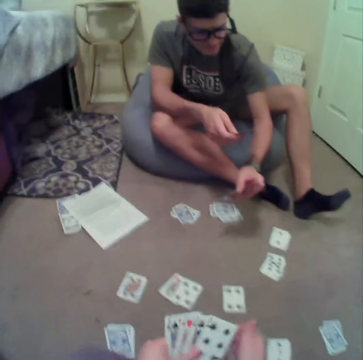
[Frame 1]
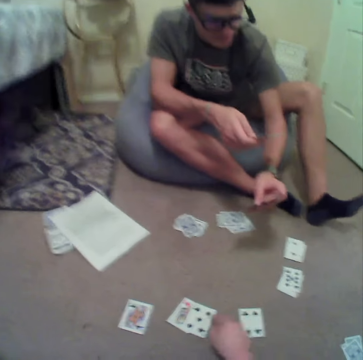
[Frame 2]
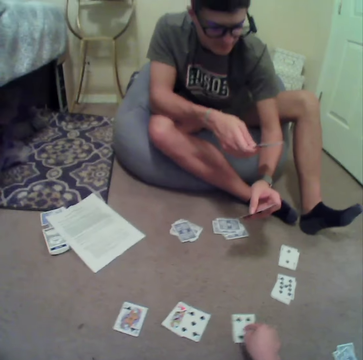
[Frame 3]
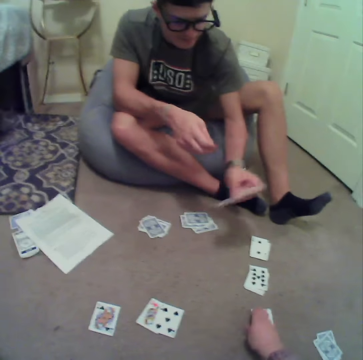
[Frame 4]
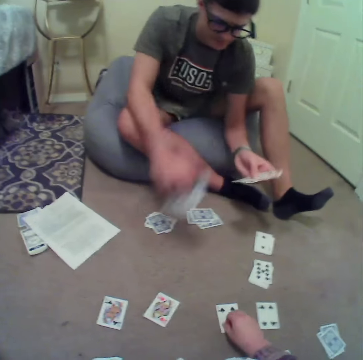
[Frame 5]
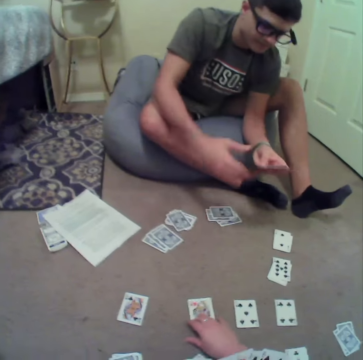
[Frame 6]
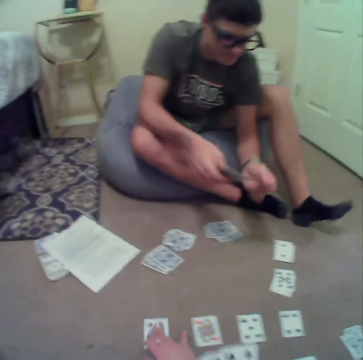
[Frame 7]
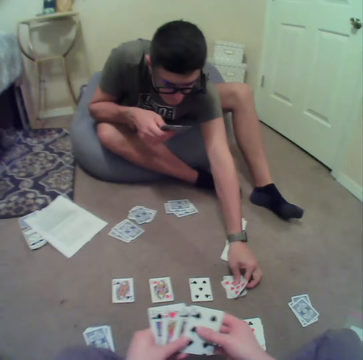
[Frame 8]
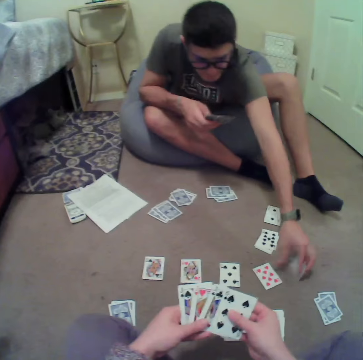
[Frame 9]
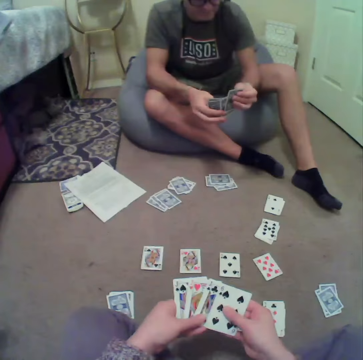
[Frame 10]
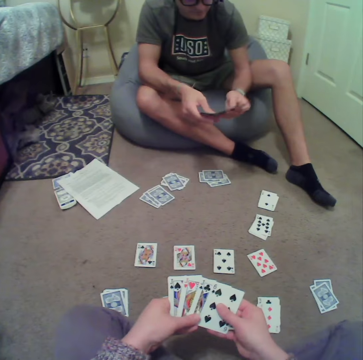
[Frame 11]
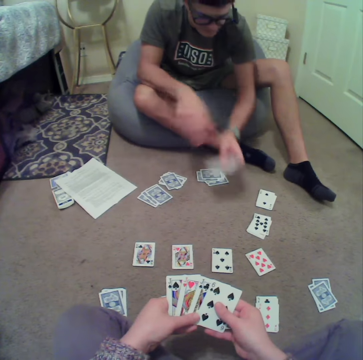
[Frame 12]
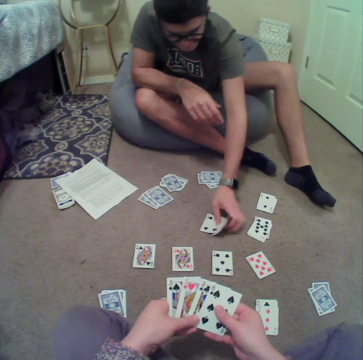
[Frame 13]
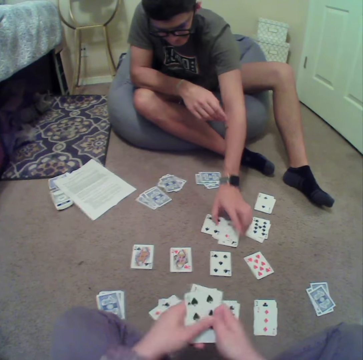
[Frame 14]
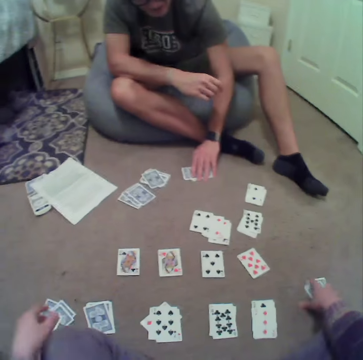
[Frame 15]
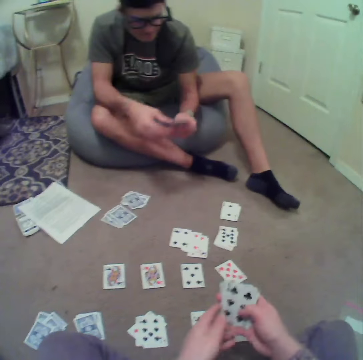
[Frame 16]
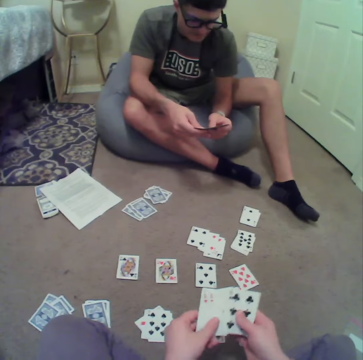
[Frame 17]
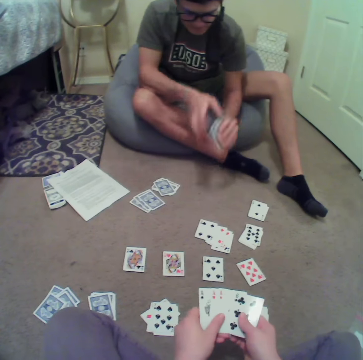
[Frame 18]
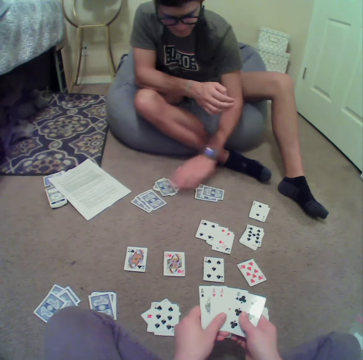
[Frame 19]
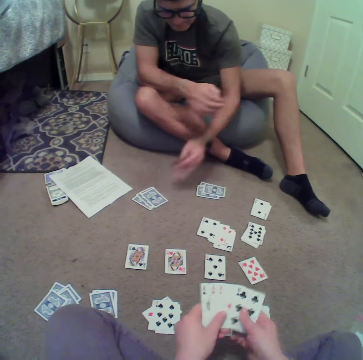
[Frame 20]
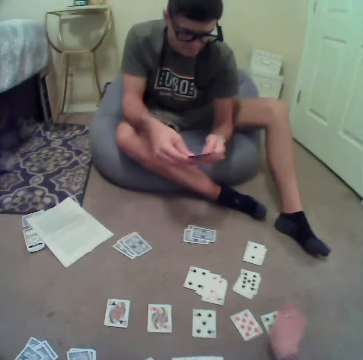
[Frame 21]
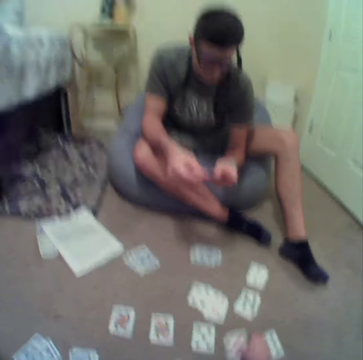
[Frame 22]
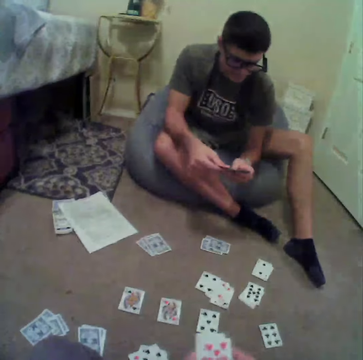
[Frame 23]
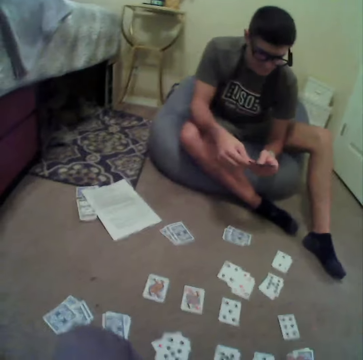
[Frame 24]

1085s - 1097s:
The camera wearer plays the cards. A man plays the cards. The camera wearer plays the cards. The man stares at the cards and plays the cards. The camera wearer puts a card on the floor, picks up a card on the floor and puts cards on the floor.

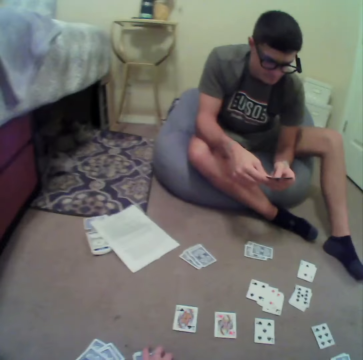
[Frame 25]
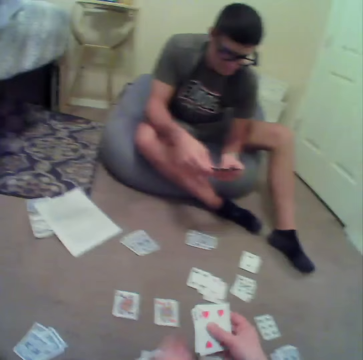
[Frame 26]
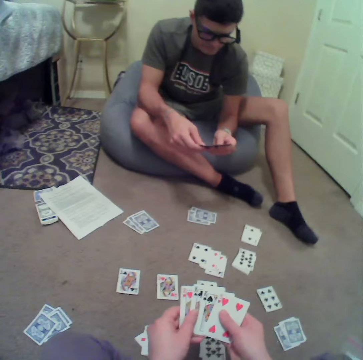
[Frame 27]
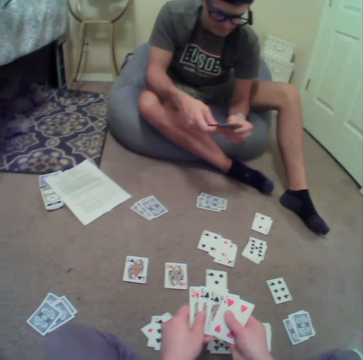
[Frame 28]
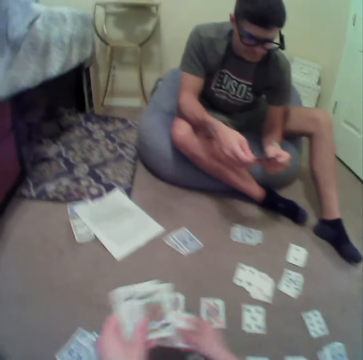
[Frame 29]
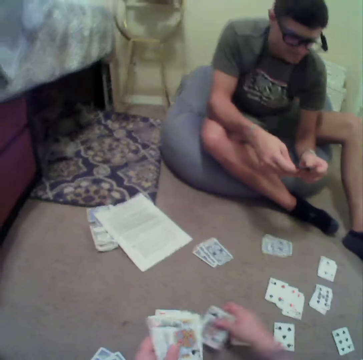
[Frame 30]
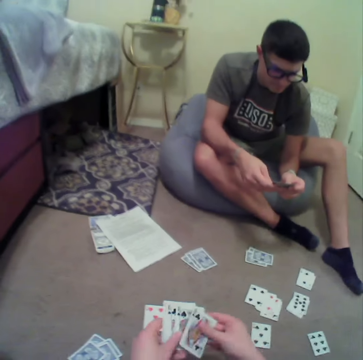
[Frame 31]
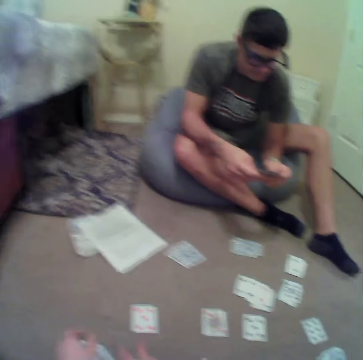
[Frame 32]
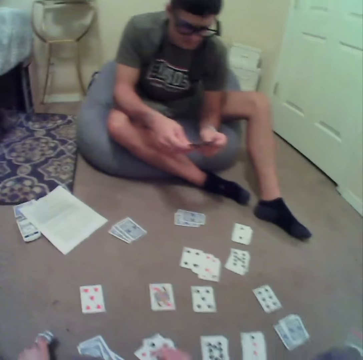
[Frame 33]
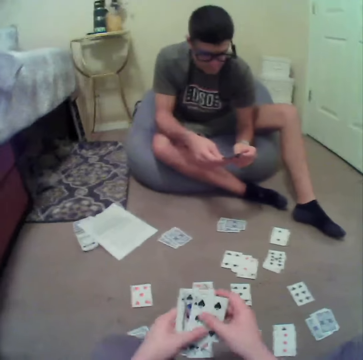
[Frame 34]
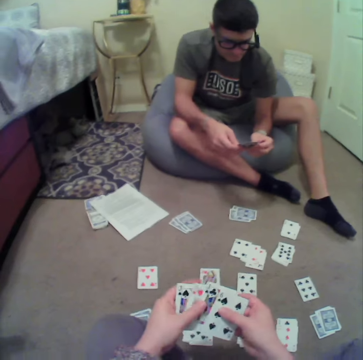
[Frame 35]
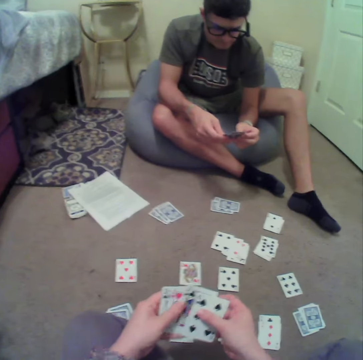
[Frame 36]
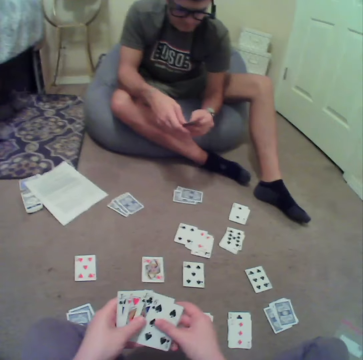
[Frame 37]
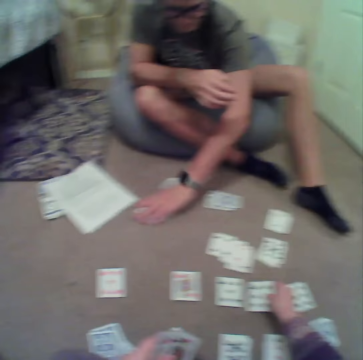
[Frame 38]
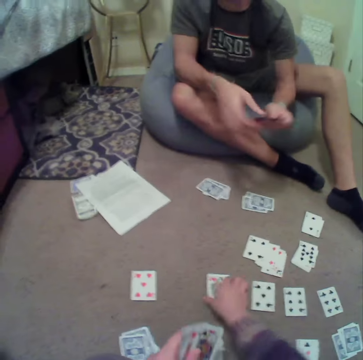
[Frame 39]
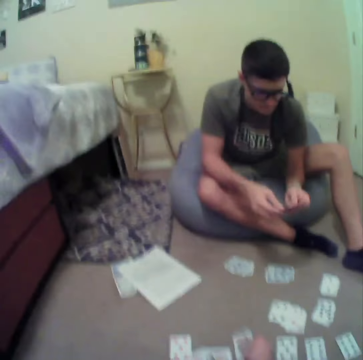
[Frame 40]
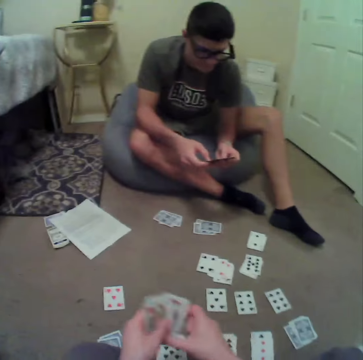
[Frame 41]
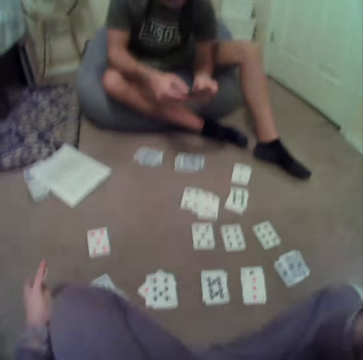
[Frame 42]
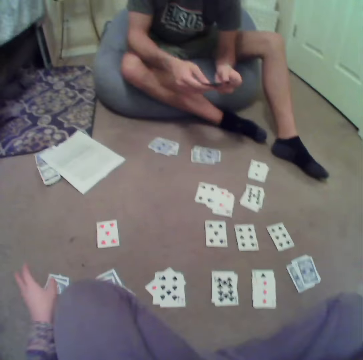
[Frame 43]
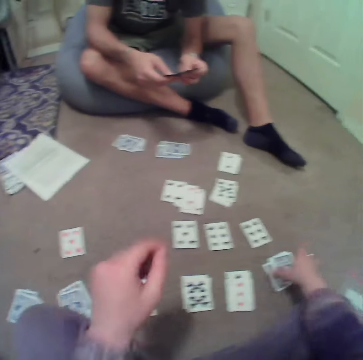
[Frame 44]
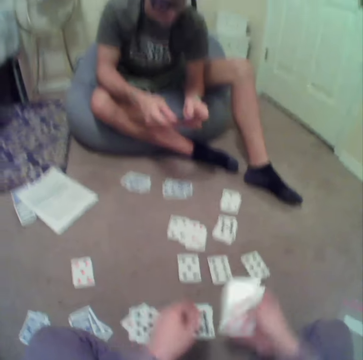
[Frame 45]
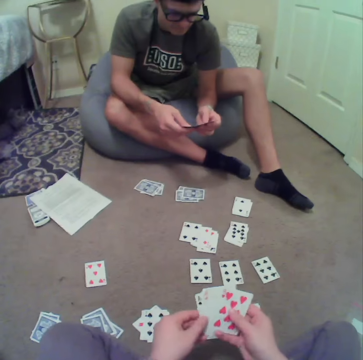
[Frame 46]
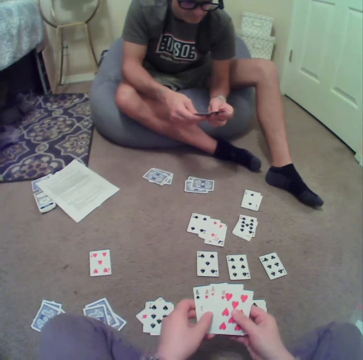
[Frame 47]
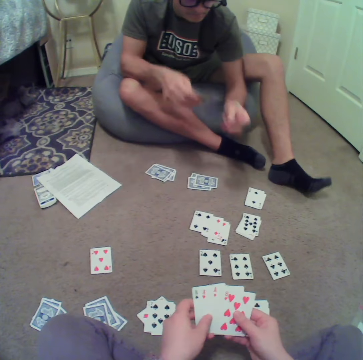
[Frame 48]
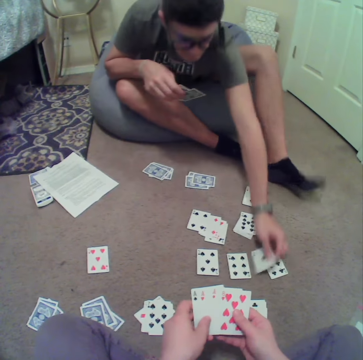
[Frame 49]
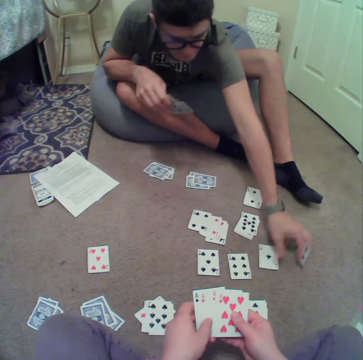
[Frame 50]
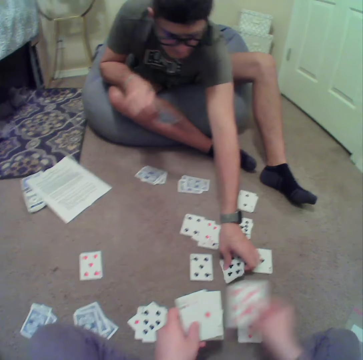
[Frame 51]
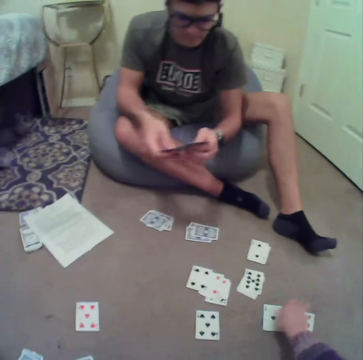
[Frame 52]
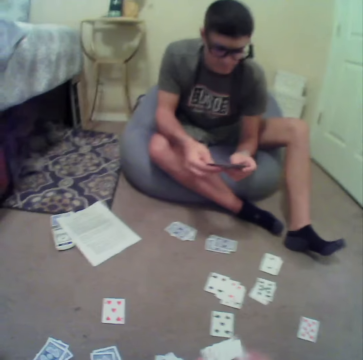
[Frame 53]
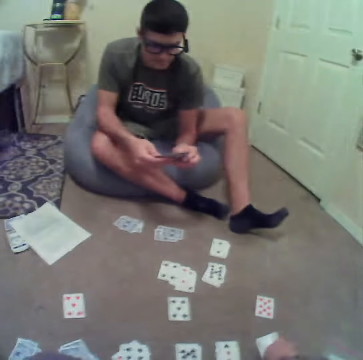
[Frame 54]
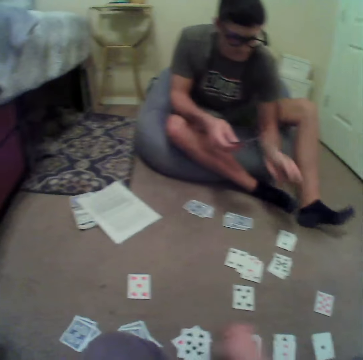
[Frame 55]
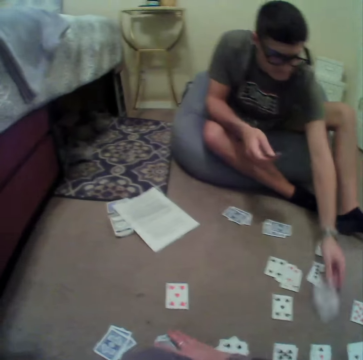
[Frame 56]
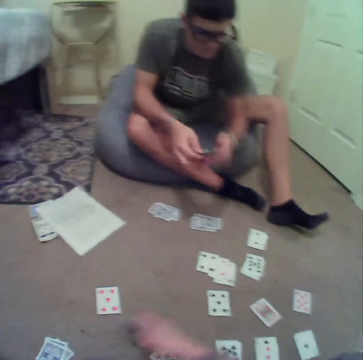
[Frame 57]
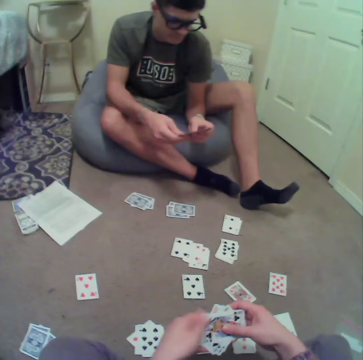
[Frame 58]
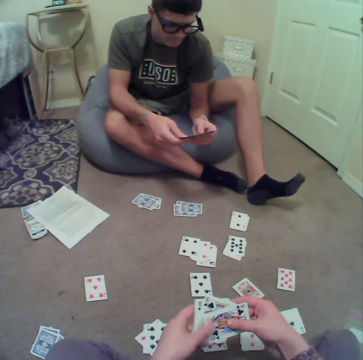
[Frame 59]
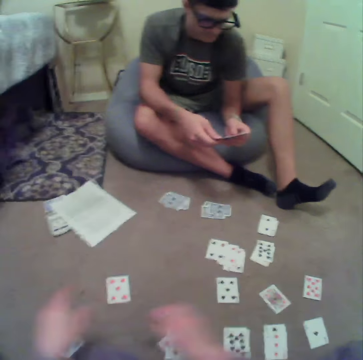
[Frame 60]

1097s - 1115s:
The camera wearer aligns the cards on the floor, picks up cards on the floor and arranges the cards. A man aligns the cards on the hands. The camera wearer puts a card on the floor, picks up a card on the floor, puts cards on the floor, picks up cards on the floor and arranges cards. The man puts cards on the floor. The camera wearer picks up a card on the floor. The man picks up the card from the floor. The camera wearer straightens the hair, drops the cards on the floor, picks up the cards from the floor and arranges the cards in hand. The man puts a card on the floor and picks up a card on the floor. The camera wearer puts a card on the floor, picks up a card on the floor, puts a card on the floor and picks up a card on the floor. The man puts a card on the floor. The camera wearer arranges cards.

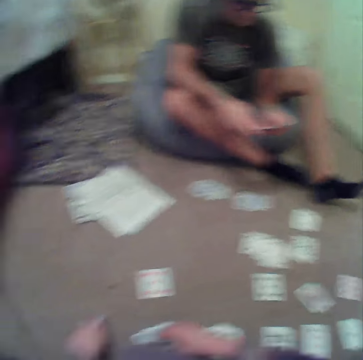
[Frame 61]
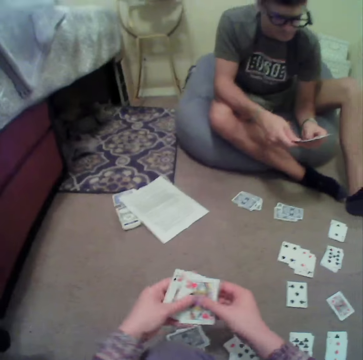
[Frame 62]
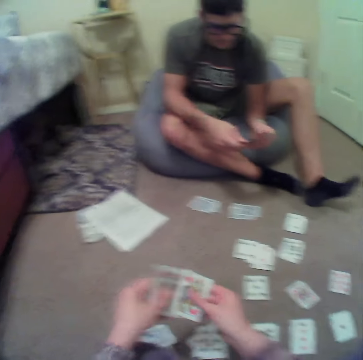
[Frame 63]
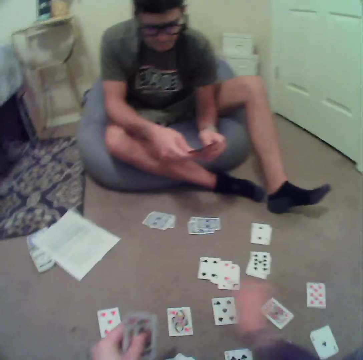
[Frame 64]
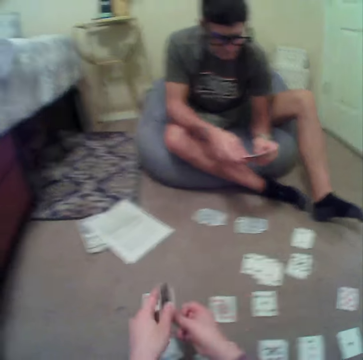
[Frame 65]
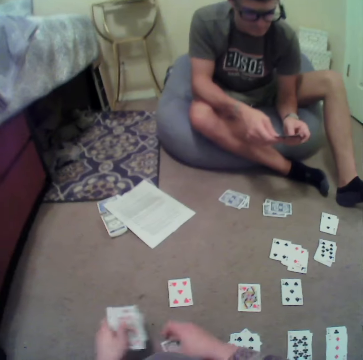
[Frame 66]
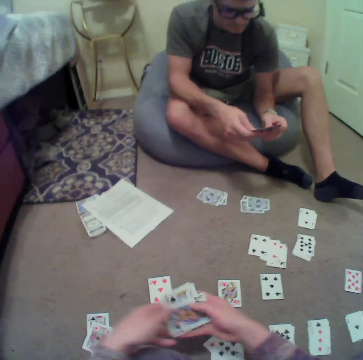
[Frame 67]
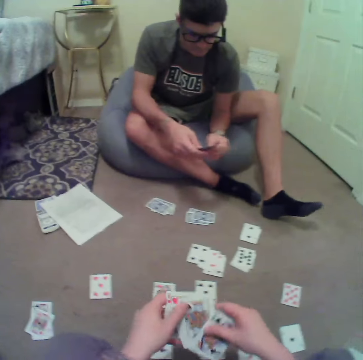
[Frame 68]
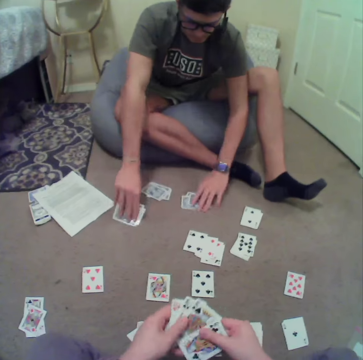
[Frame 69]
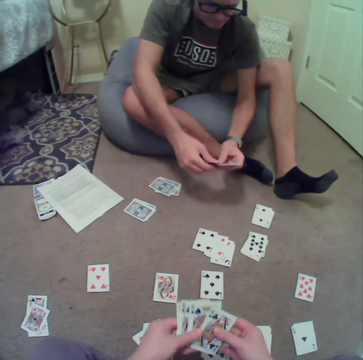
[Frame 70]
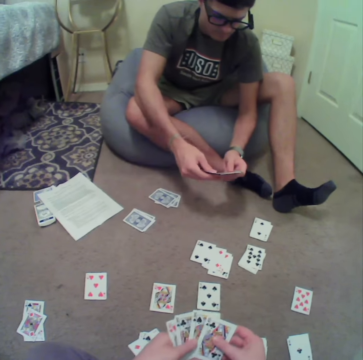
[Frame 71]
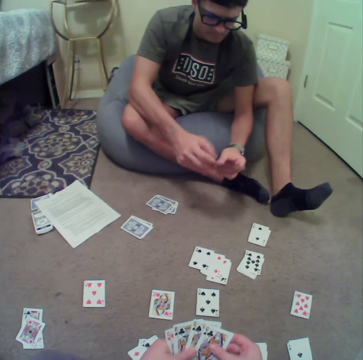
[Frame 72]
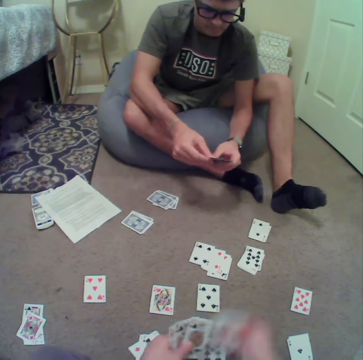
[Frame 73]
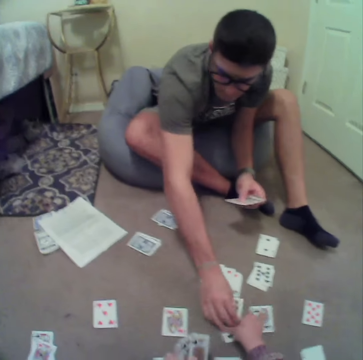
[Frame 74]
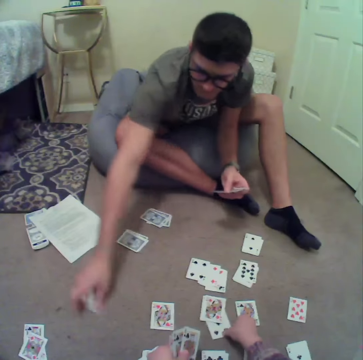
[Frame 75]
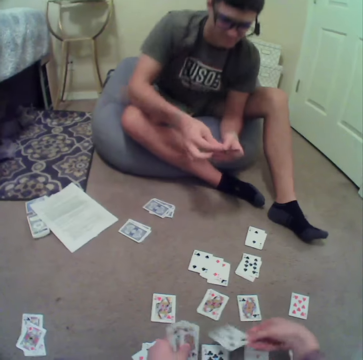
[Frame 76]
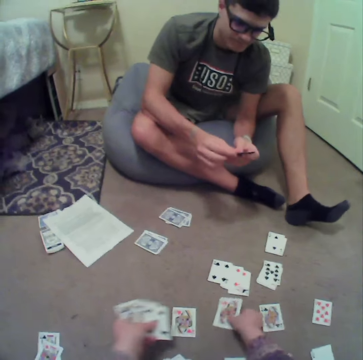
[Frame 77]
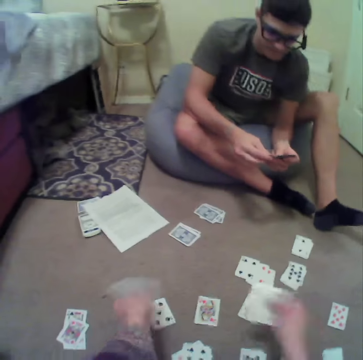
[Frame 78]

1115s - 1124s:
The camera wearer puts cards on the floor, arranges cards, picks up a card on the floor, puts cards on the floor, picks up the cards from the floor and arranges cards. A man puts cards on the floor, picks up cards on the floor, arranges the cards and picks up the cards from the floor. The camera wearer picks up cards on the floor and picks up a card on the floor. They pick up a card on the floor again.
